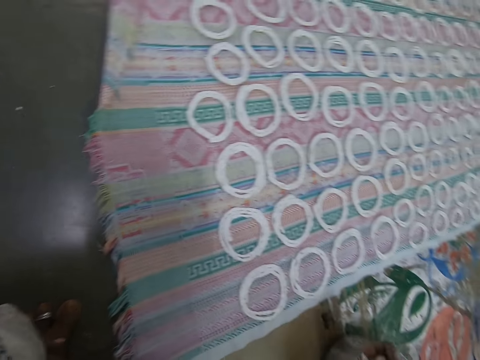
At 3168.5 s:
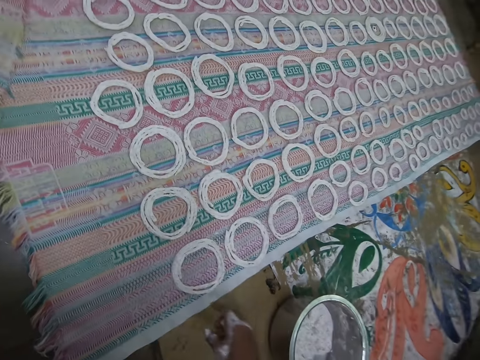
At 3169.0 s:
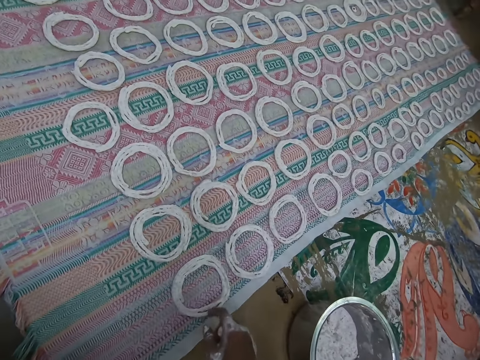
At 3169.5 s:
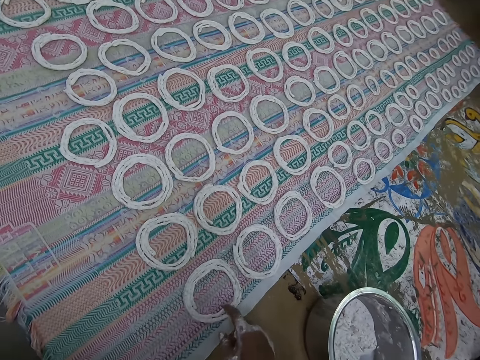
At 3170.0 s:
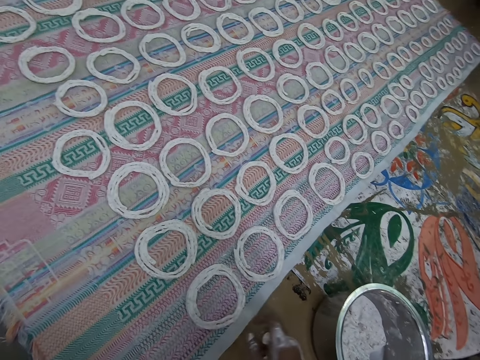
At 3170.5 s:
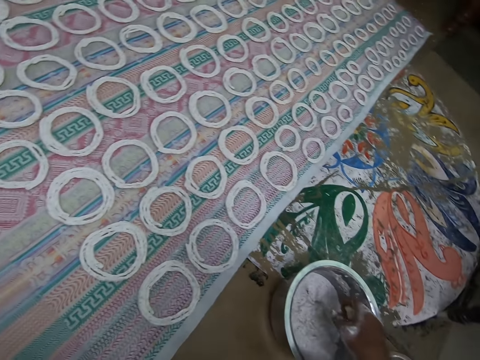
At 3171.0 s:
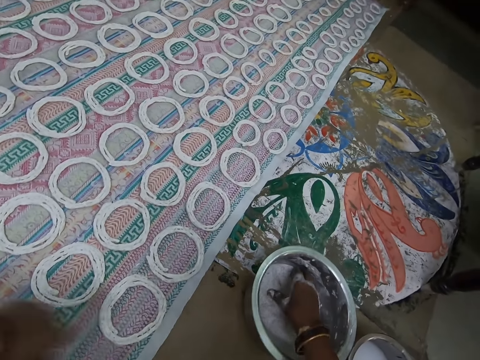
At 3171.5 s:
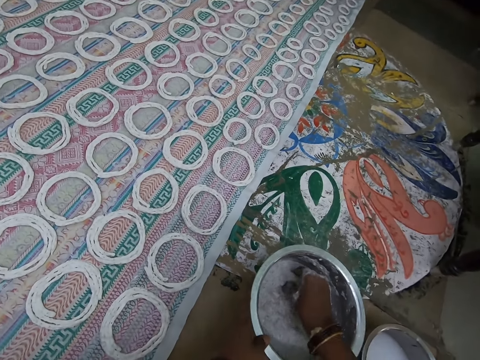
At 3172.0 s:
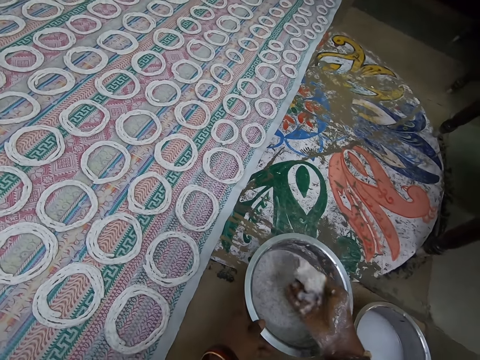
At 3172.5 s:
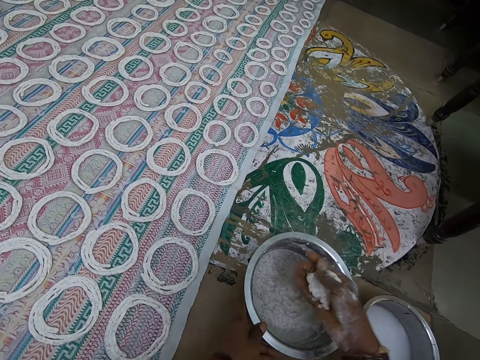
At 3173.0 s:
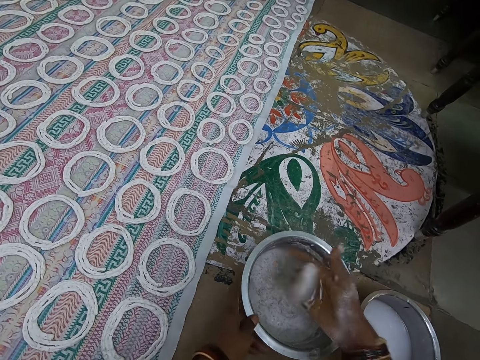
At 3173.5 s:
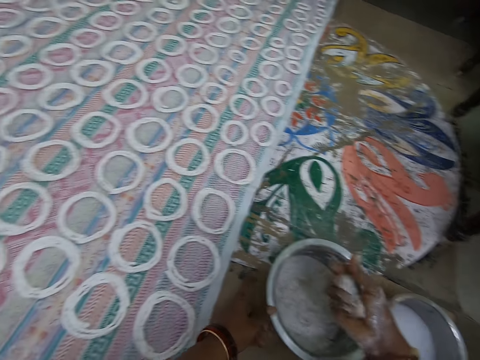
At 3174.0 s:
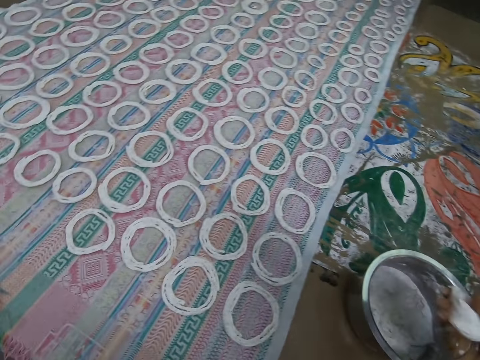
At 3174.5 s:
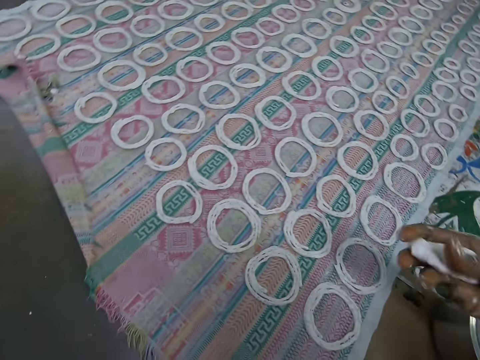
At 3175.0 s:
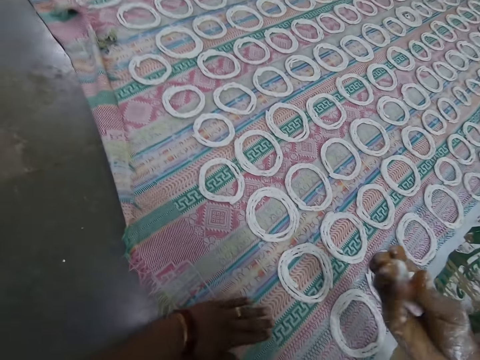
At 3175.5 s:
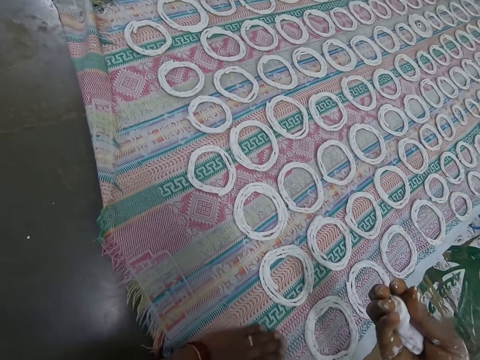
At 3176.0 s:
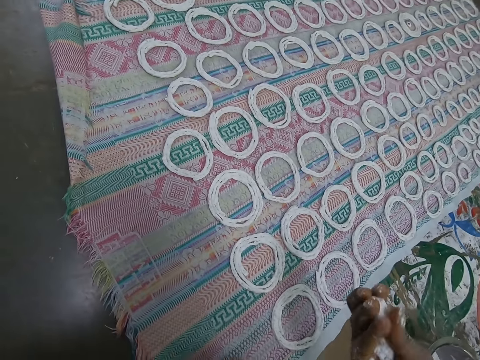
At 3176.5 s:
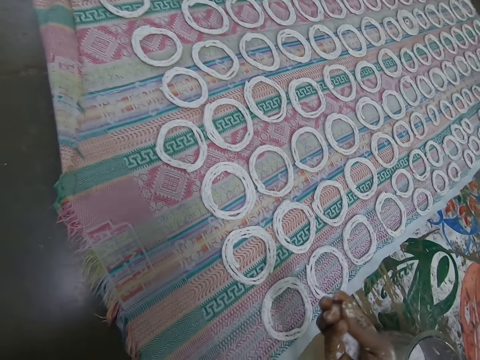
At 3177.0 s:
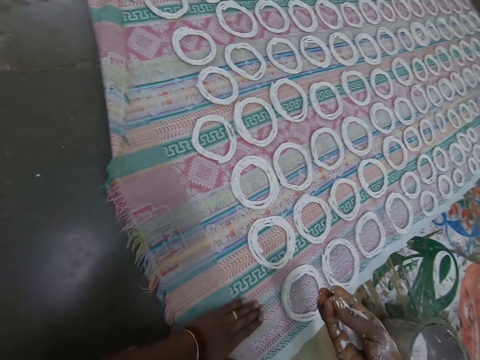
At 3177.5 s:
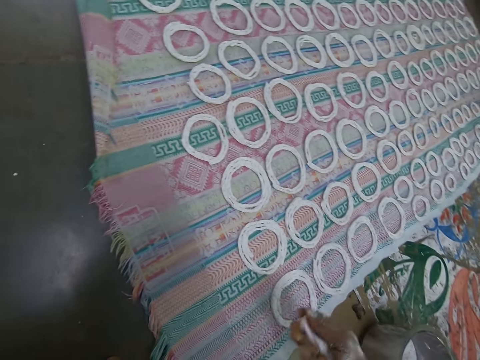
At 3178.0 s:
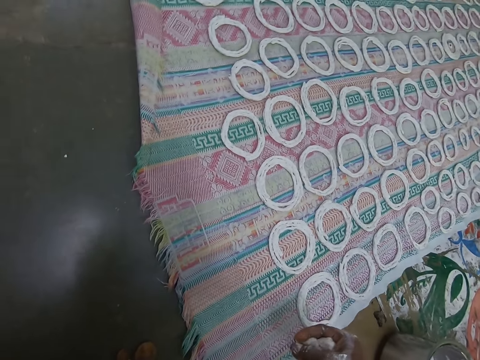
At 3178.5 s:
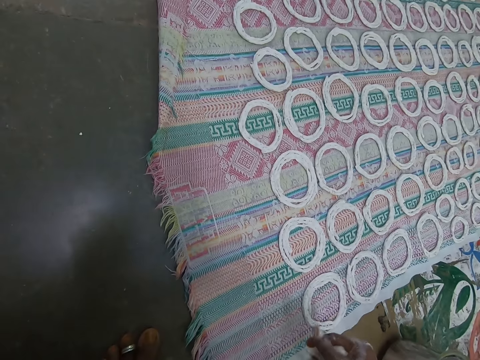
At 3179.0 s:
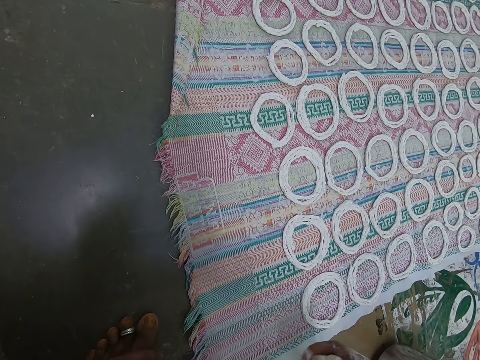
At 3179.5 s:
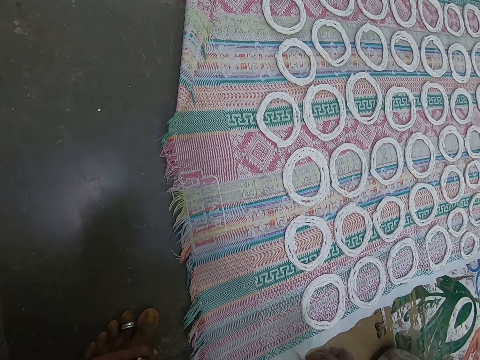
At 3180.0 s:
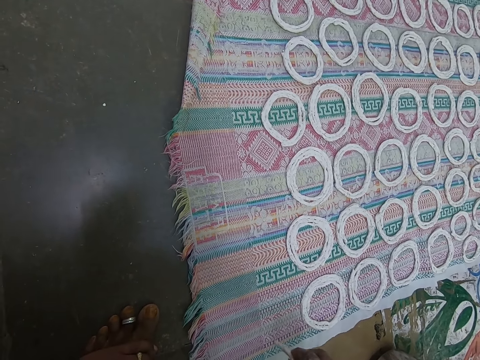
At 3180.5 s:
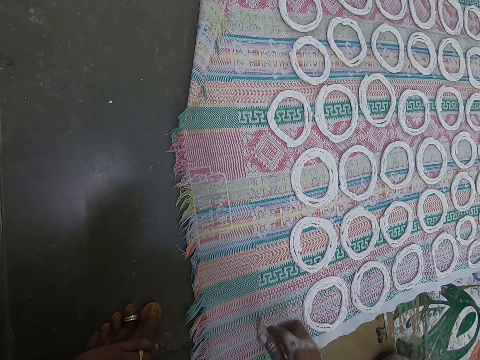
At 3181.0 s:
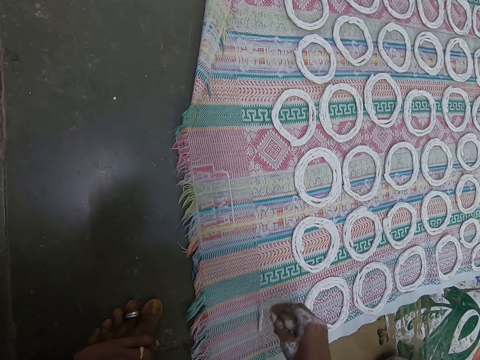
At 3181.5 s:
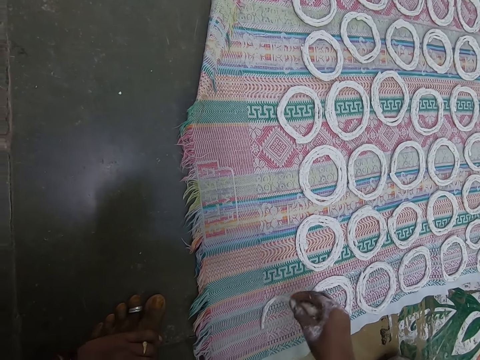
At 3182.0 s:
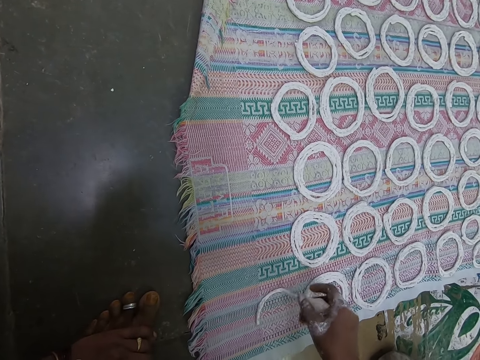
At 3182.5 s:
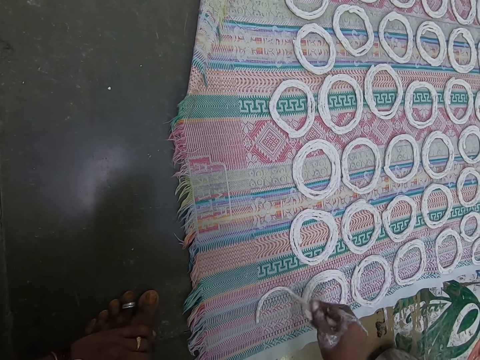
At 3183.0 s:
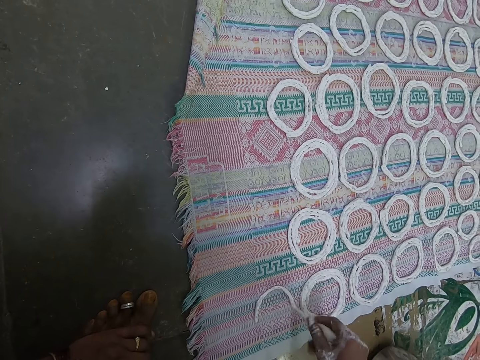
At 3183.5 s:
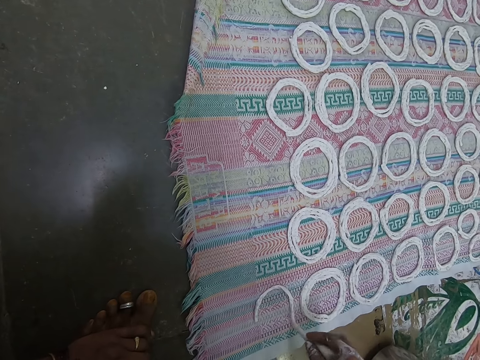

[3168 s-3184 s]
The camera wearer adjusts the murukku paste or dough on the fabric with his right hand. He puts his right hand in the plate on the floor. He holds the plate on the floor with his left hand. He takes some murukku paste from the plate on the floor with his right hand. He folds the murukku paste with his right hand. He rolls the dough in the hand. He wipes the fabric on the floor with his left hand. He rolls the murukku paste with his right hand. He shapes the murukku paste on the fabric on the floor with his right hand.

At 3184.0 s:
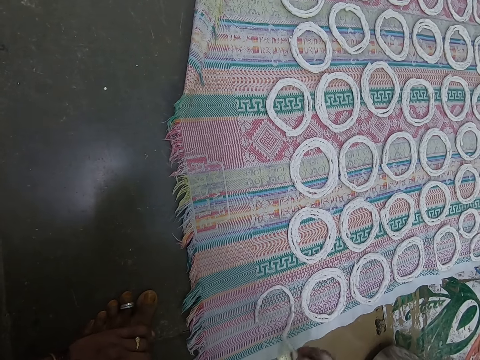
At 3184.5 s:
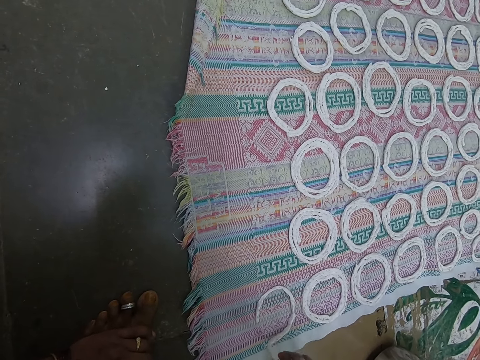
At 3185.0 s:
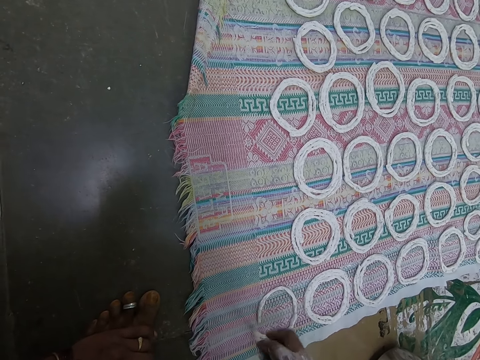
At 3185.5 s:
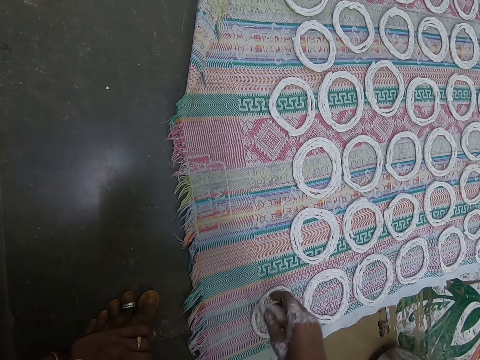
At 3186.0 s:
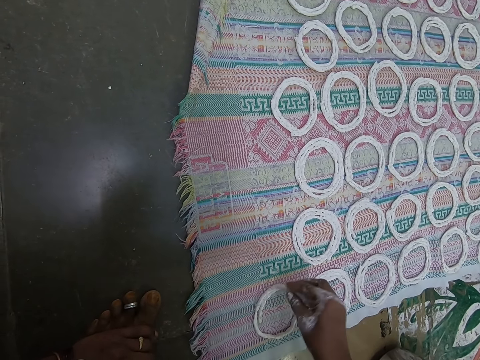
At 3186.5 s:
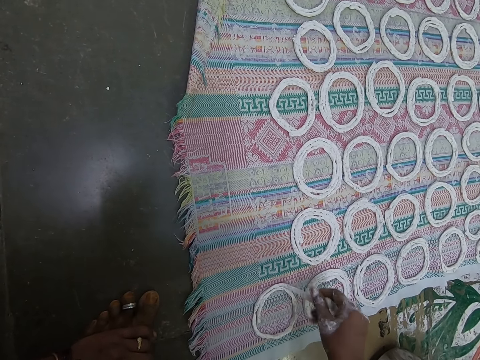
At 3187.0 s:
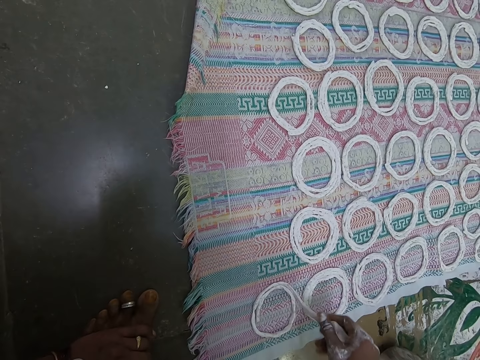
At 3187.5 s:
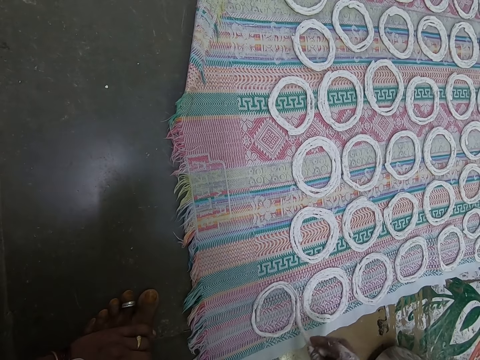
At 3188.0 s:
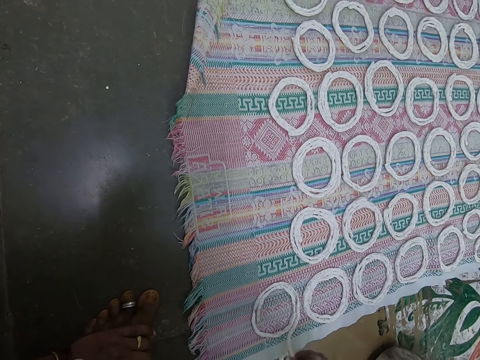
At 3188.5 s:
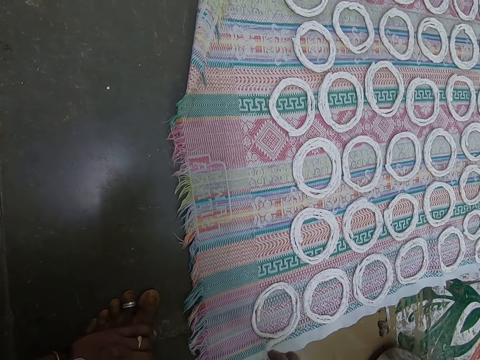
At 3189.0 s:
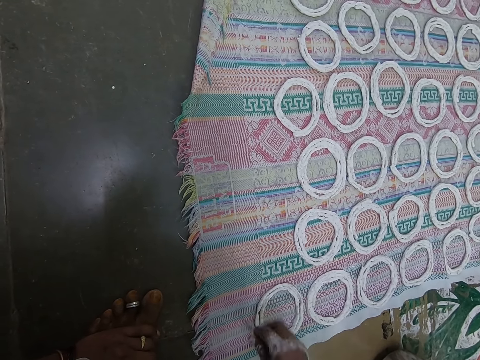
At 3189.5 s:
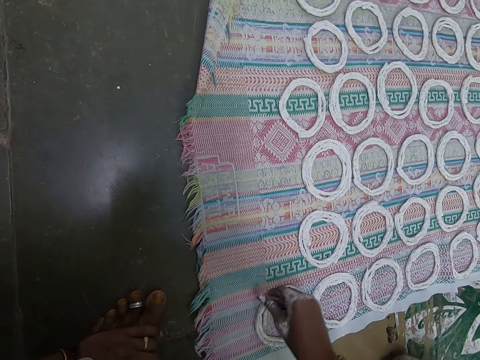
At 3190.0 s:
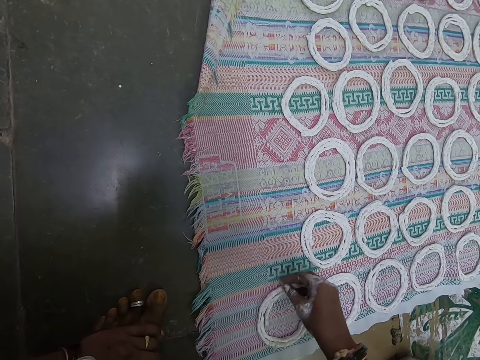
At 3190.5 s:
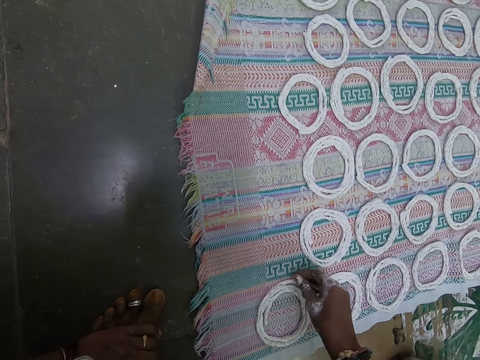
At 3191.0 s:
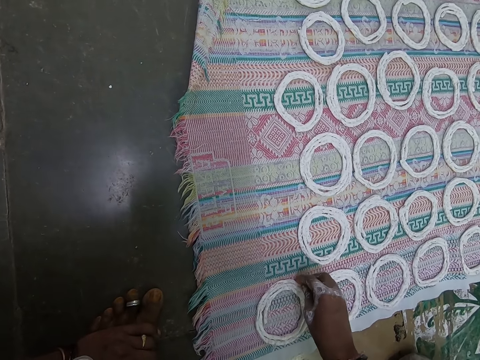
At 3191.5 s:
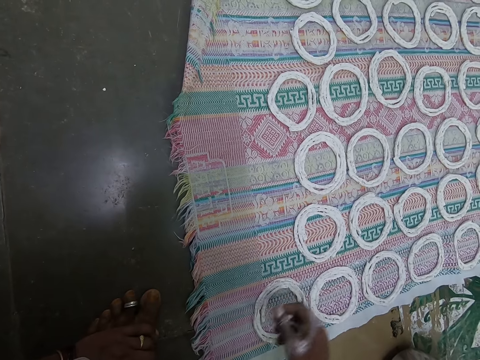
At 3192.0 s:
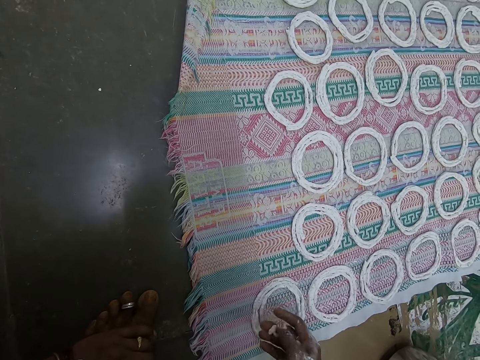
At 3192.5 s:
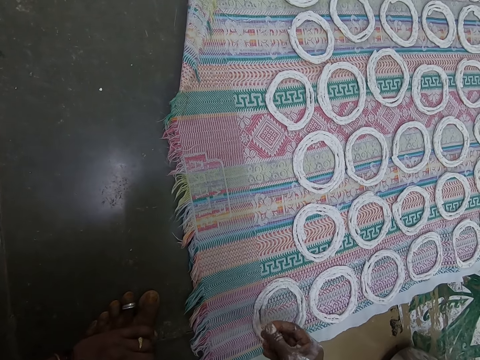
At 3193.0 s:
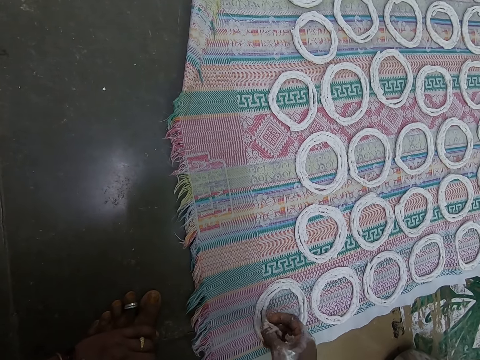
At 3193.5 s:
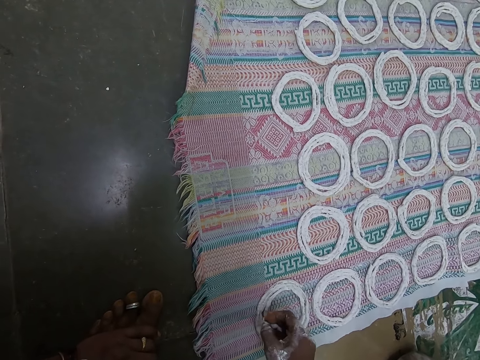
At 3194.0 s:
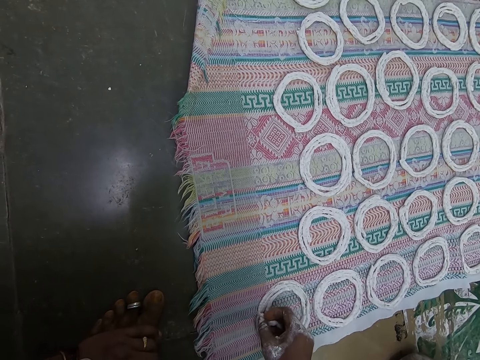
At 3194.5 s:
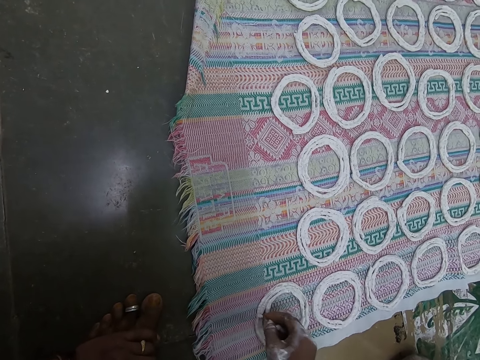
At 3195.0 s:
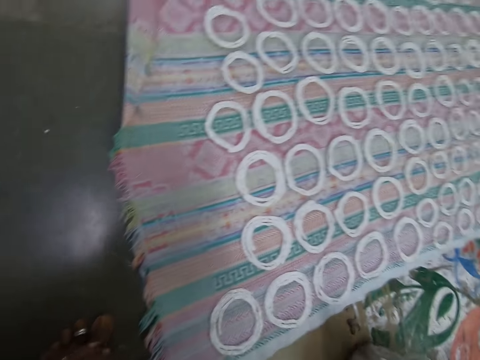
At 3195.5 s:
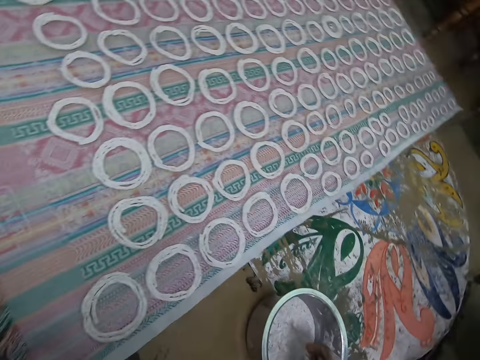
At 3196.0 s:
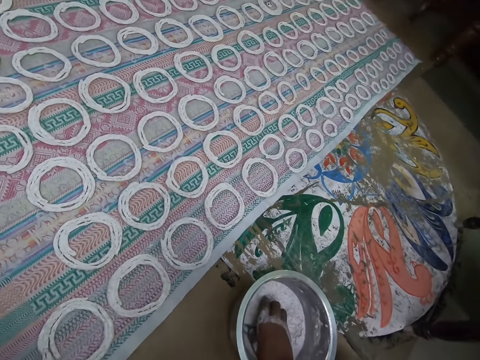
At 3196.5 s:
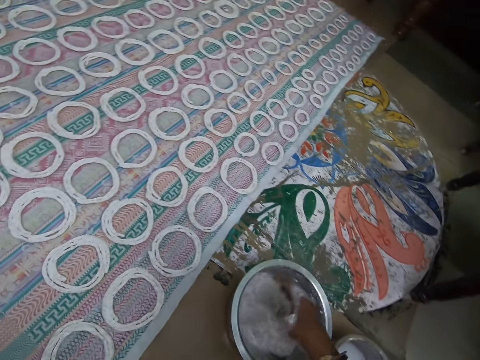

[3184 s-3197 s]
The camera wearer adjusts the murukku paste or dough on the fabric with his right hand. He places the murukku paste on the murukku paste on the fabric with his right hand. He mashes the murukku paste in the plate or aluminum bowl with his right hand. He touches the dough in the aluminum bowl.
